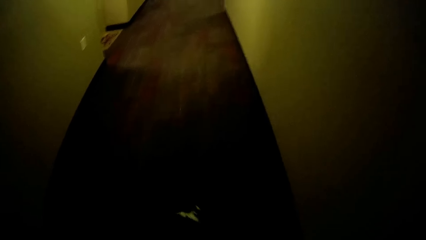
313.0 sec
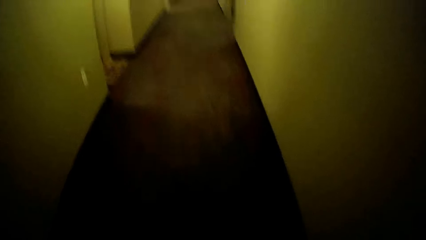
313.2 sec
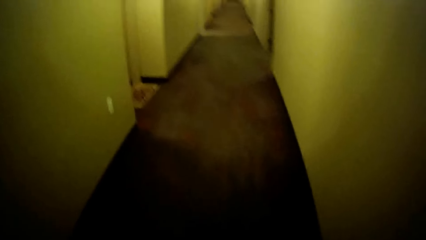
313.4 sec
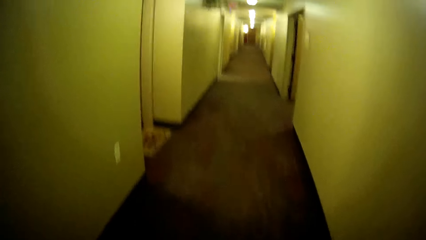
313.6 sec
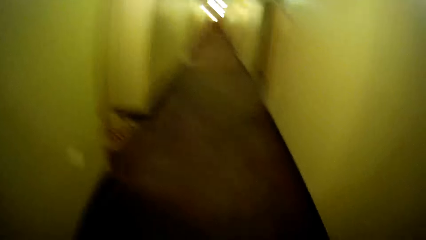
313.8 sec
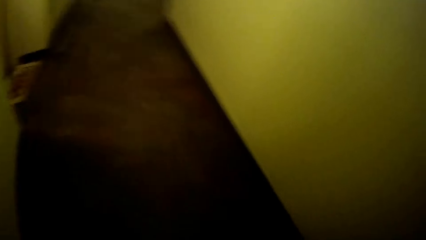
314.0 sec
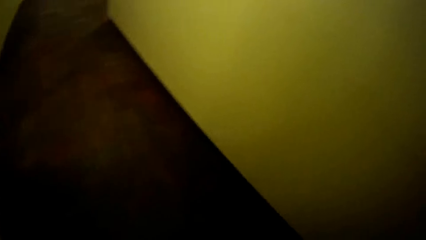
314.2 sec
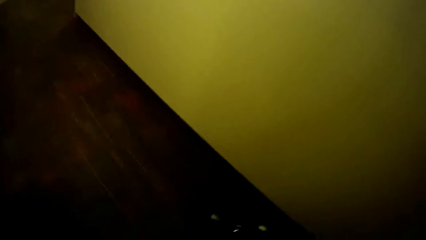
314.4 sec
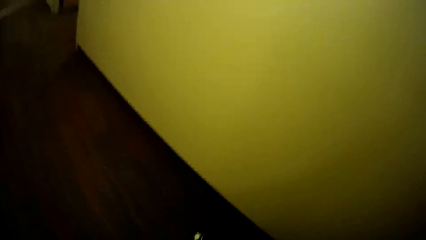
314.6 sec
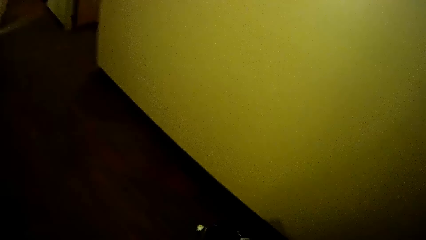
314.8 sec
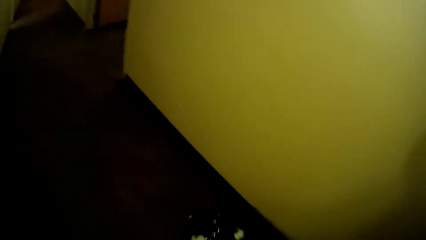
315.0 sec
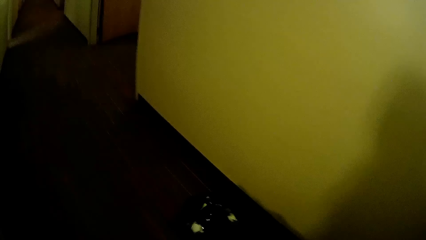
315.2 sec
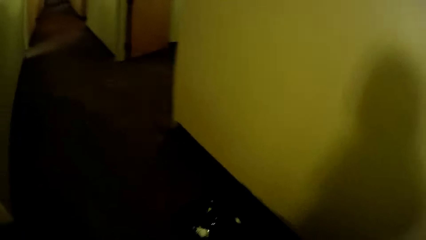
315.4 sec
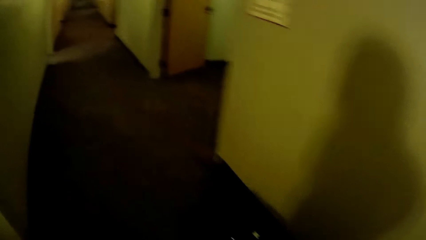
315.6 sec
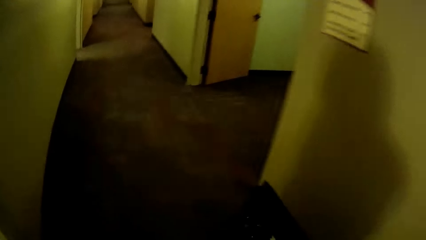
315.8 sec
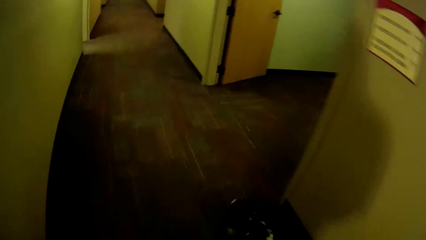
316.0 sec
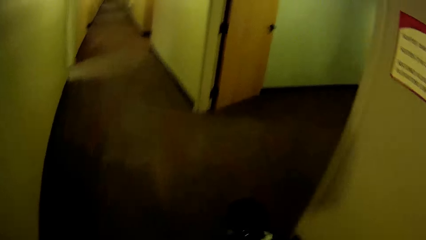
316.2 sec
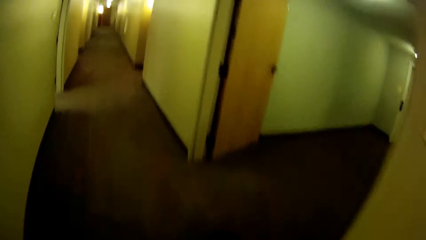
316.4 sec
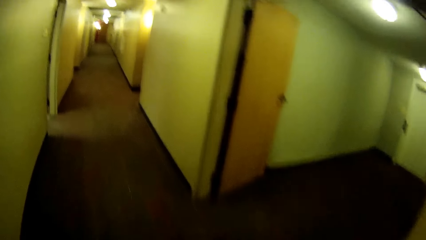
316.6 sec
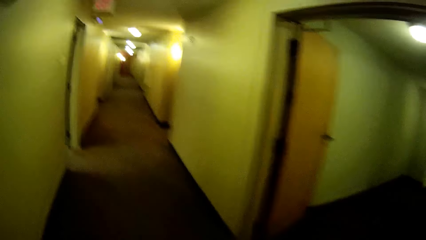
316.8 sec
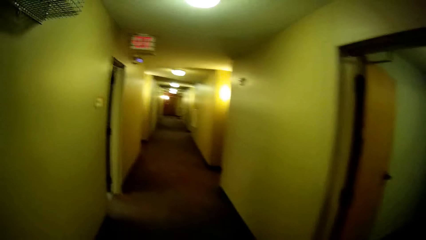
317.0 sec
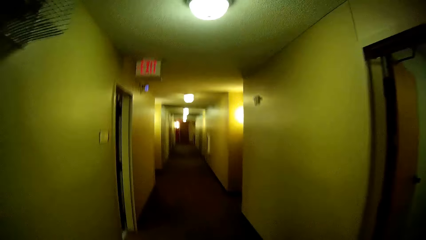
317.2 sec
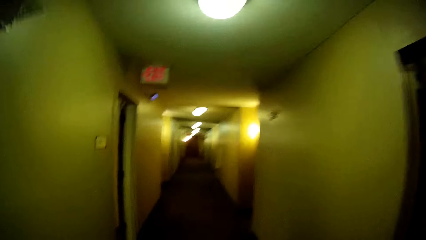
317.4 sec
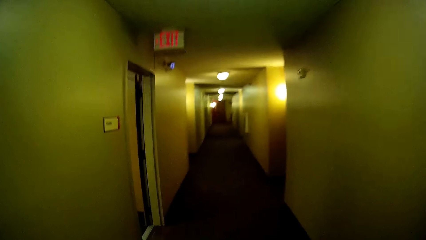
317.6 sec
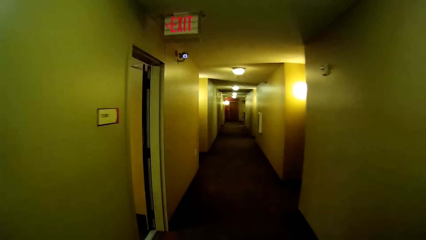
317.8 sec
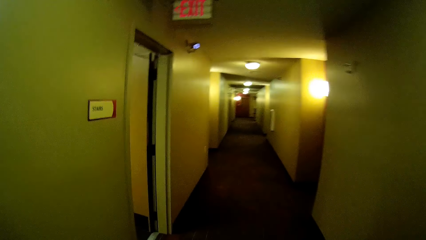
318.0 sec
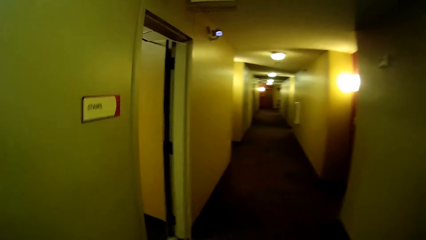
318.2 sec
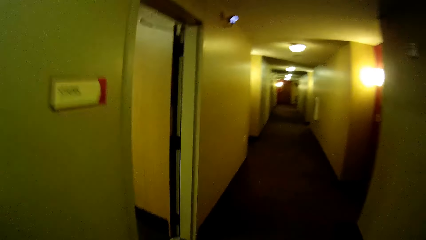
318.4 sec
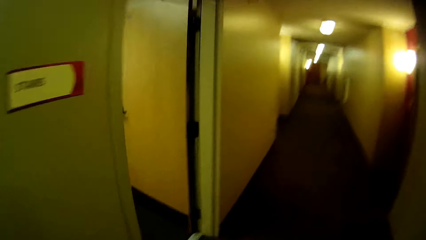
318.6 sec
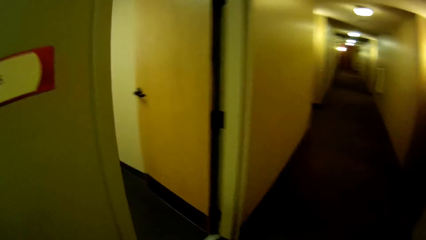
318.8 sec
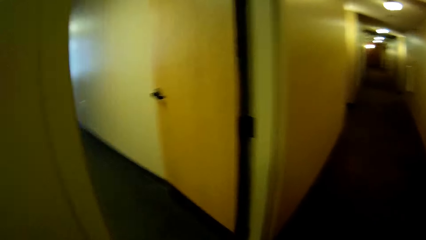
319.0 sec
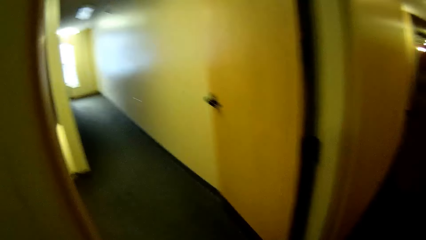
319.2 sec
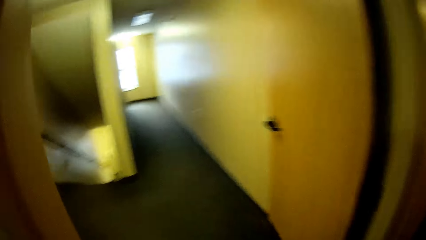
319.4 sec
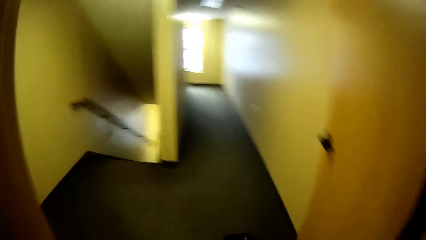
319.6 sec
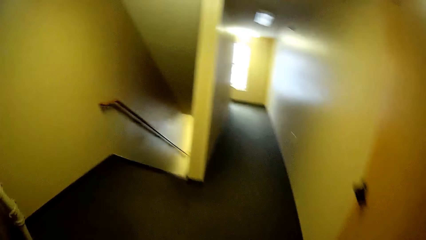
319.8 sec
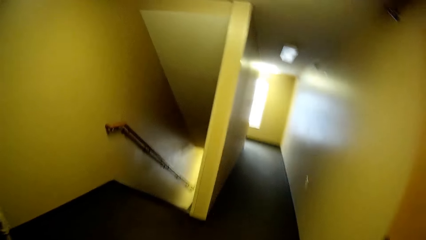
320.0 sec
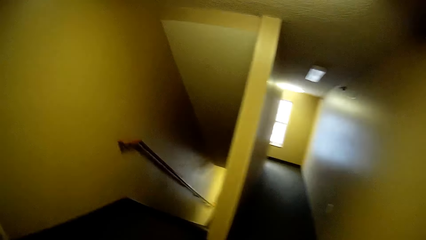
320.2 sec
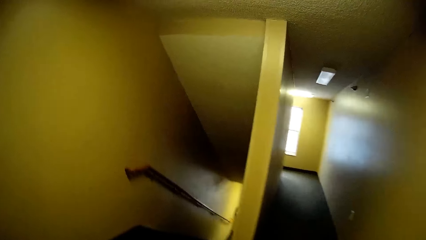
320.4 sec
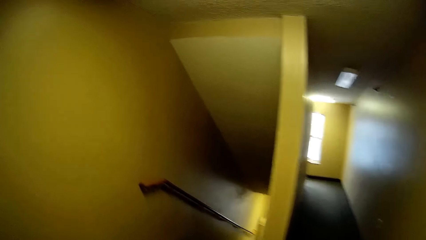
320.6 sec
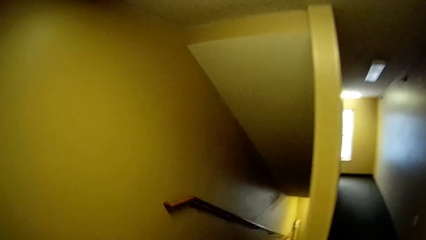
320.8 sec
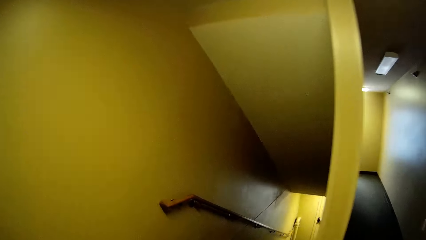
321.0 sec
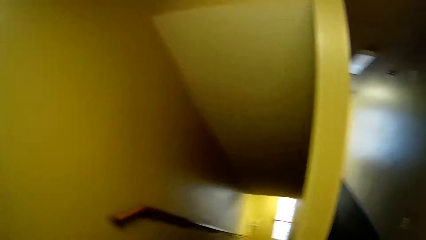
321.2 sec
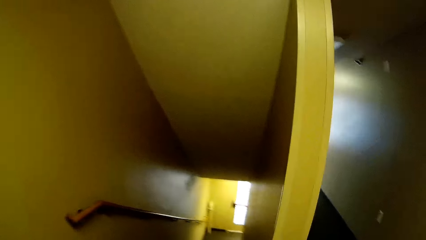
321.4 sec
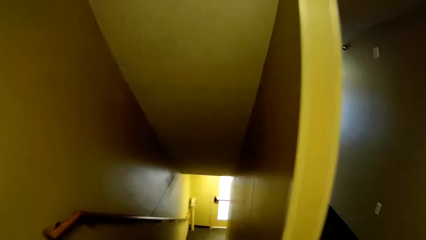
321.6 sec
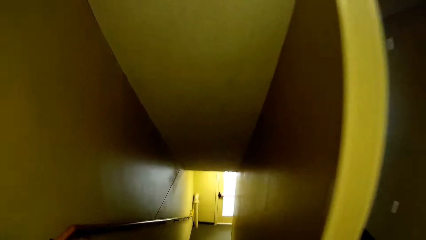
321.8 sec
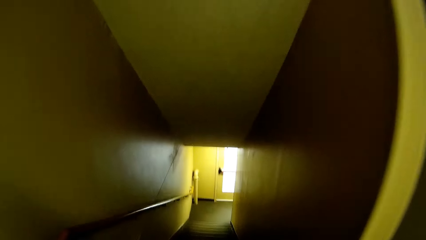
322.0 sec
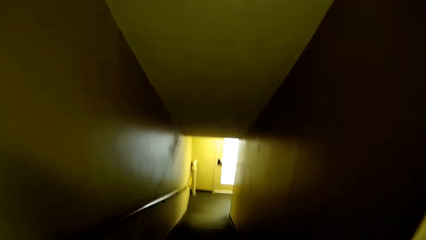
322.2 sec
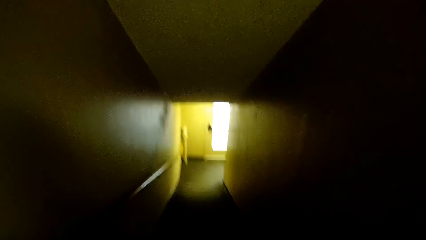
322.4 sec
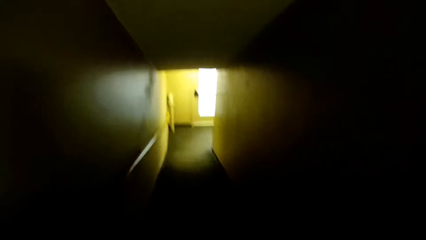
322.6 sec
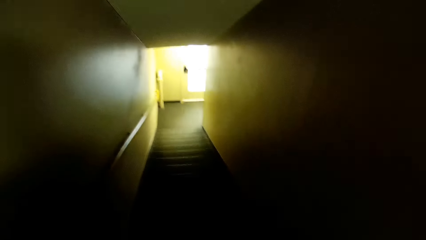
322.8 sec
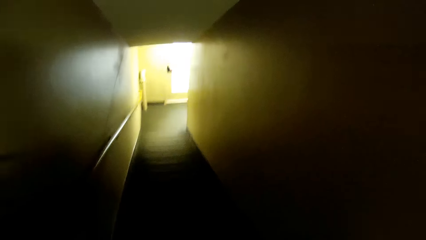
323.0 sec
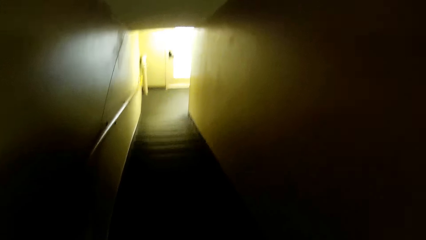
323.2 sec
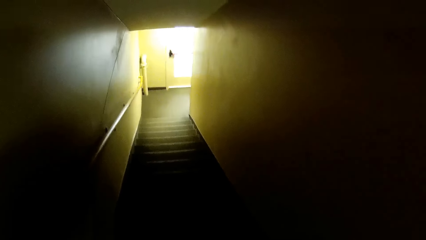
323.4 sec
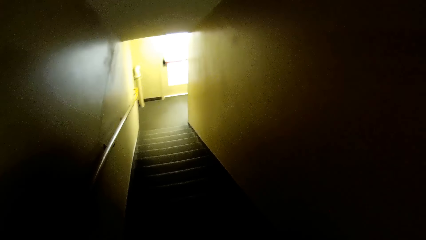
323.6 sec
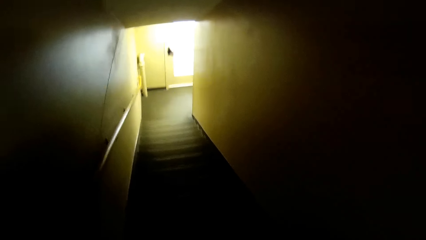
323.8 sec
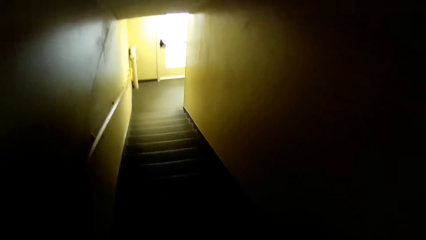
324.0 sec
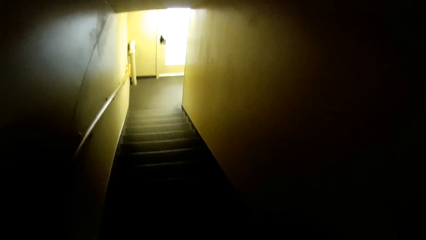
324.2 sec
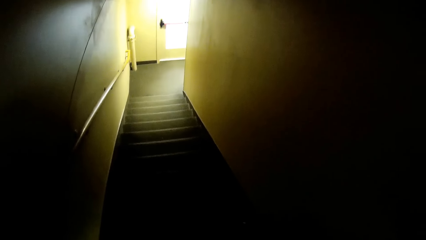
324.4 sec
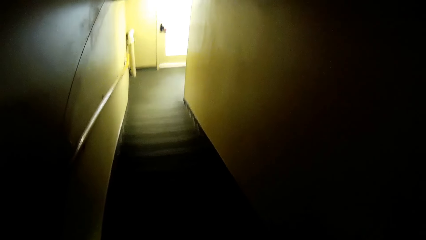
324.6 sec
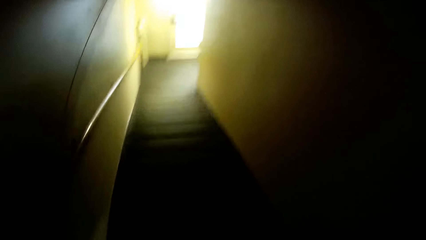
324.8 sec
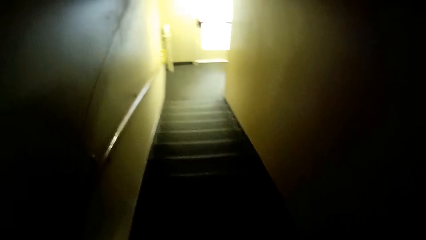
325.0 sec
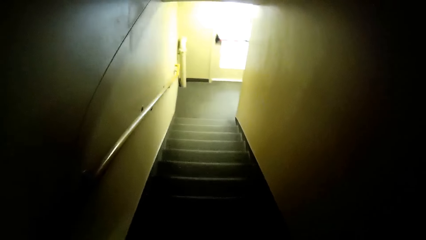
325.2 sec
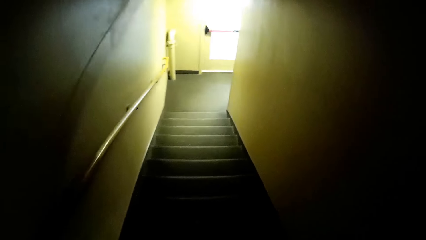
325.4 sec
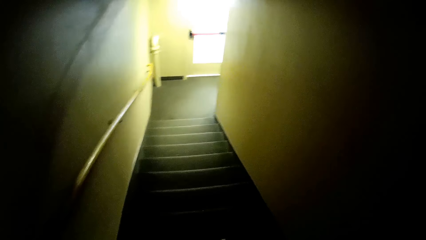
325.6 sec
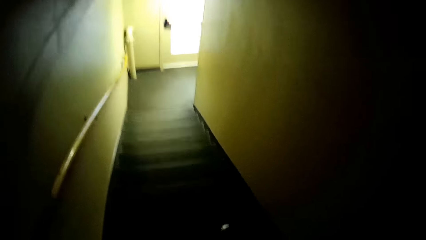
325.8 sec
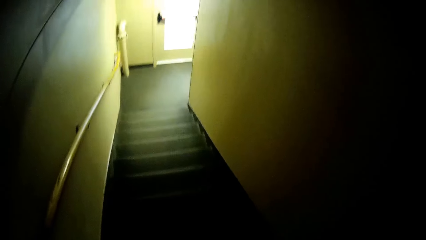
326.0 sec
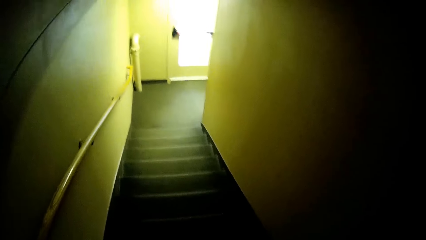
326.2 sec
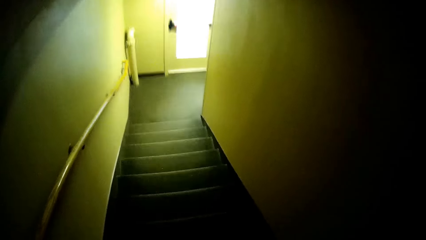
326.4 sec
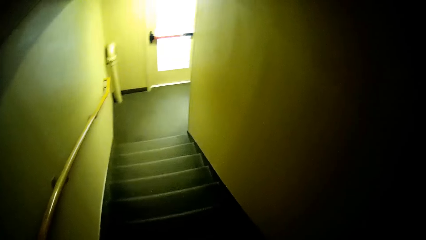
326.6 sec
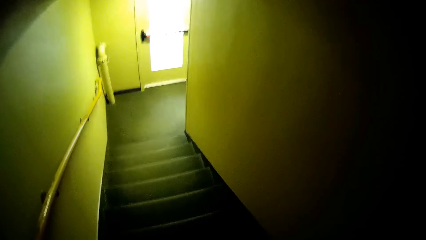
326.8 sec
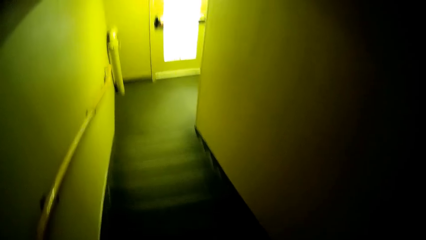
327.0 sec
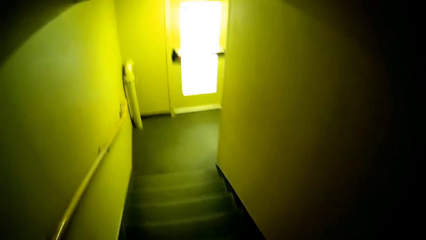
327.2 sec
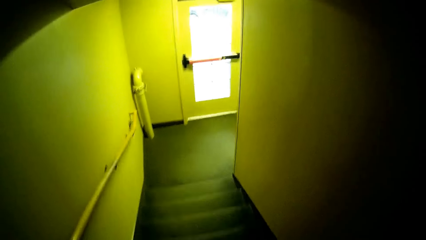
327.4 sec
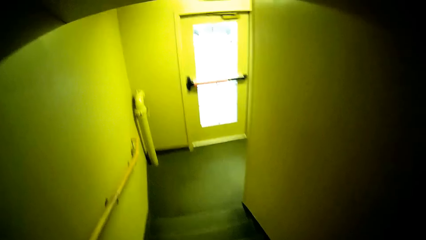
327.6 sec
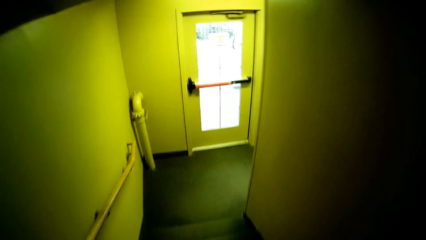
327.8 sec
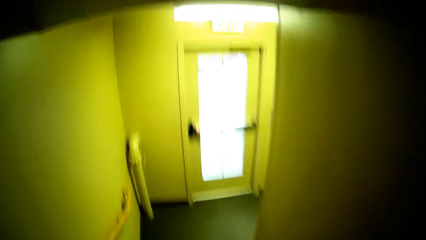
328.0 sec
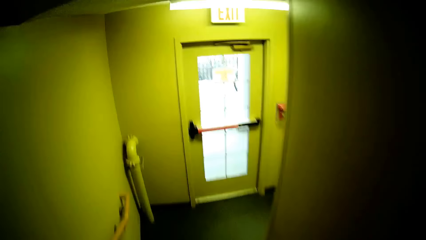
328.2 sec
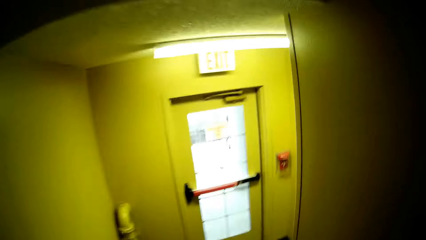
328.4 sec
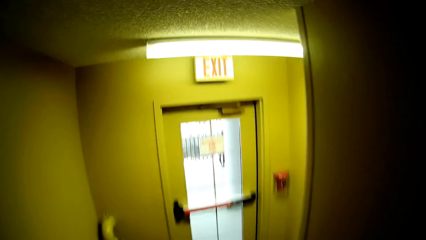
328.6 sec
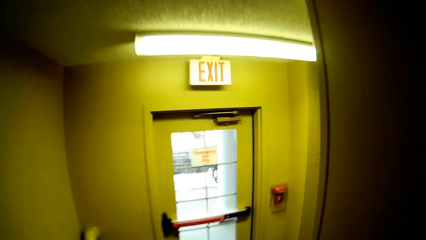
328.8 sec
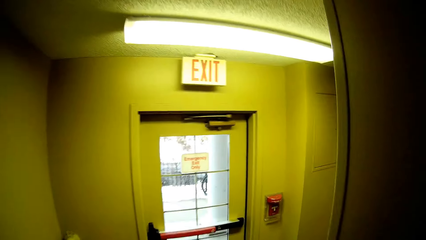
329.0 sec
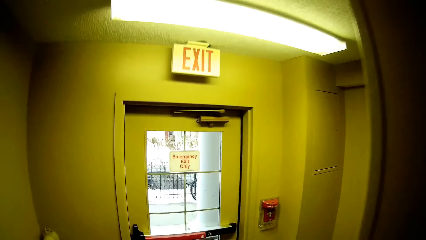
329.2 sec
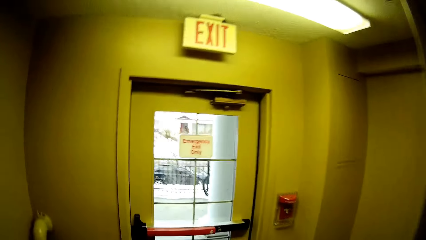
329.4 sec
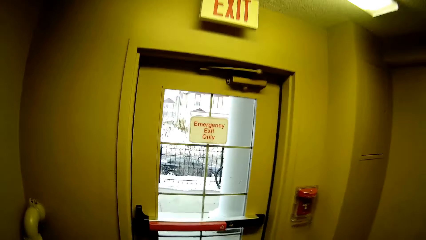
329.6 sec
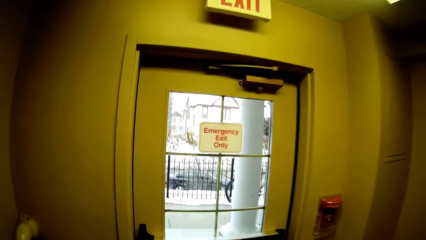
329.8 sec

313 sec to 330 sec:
The camera wearer walks to a staircase. They walk around. They walk down the stairs.
